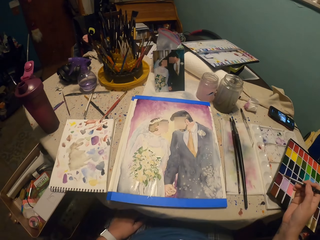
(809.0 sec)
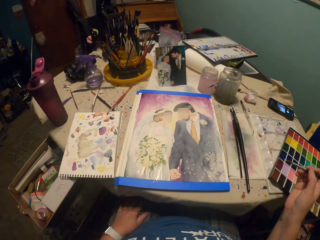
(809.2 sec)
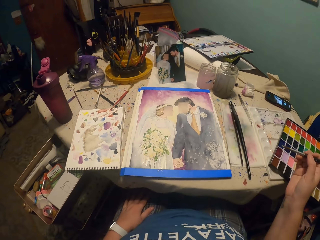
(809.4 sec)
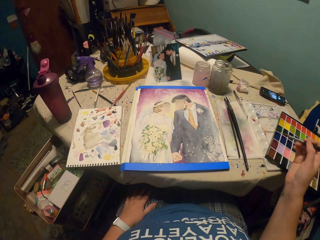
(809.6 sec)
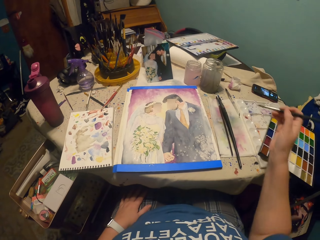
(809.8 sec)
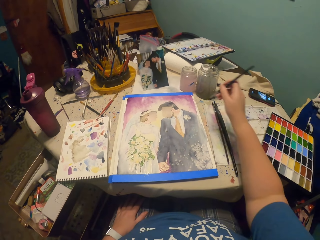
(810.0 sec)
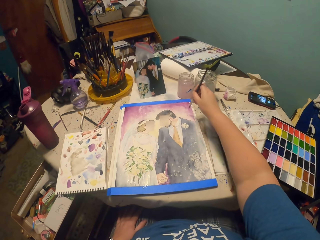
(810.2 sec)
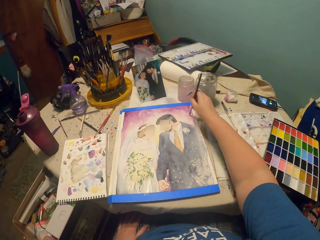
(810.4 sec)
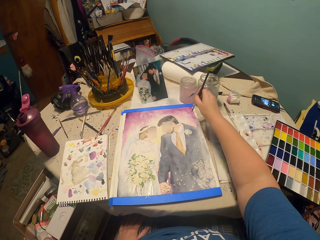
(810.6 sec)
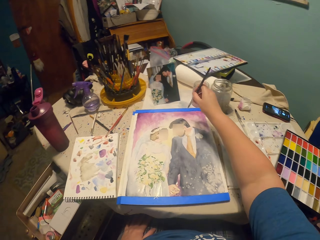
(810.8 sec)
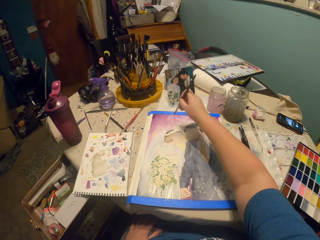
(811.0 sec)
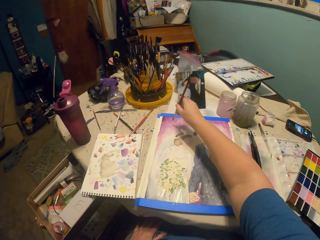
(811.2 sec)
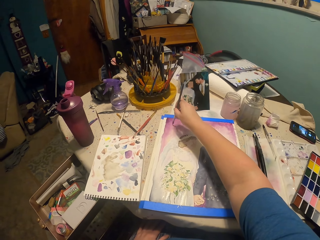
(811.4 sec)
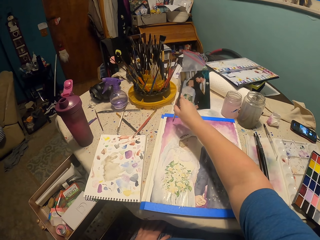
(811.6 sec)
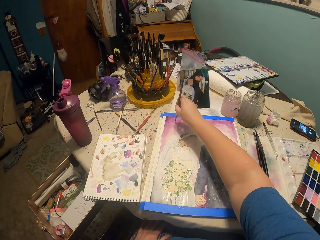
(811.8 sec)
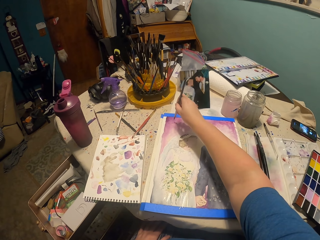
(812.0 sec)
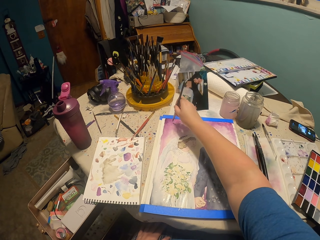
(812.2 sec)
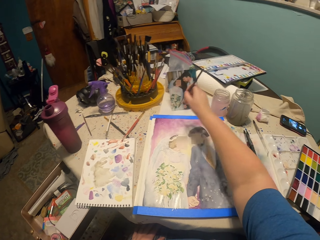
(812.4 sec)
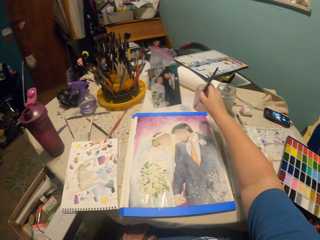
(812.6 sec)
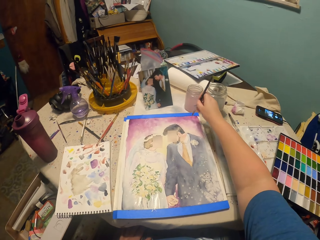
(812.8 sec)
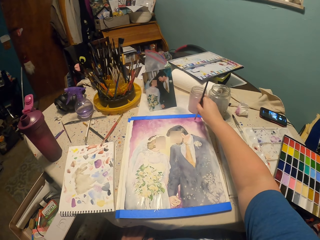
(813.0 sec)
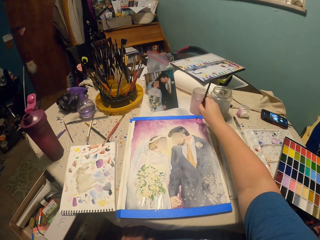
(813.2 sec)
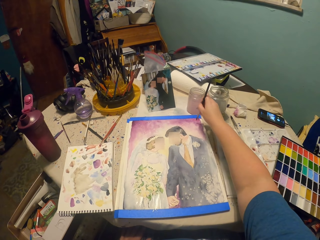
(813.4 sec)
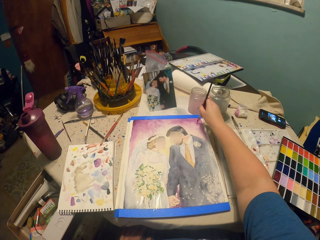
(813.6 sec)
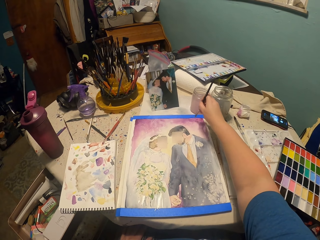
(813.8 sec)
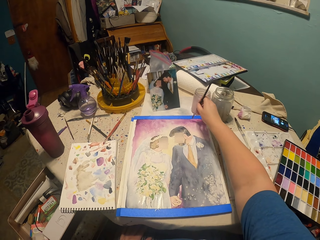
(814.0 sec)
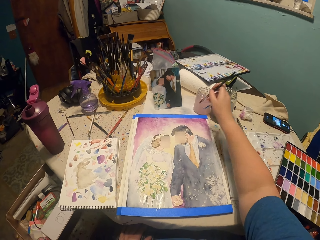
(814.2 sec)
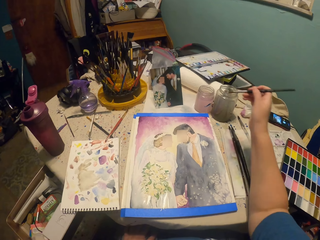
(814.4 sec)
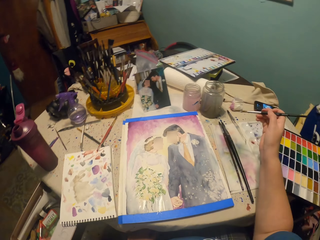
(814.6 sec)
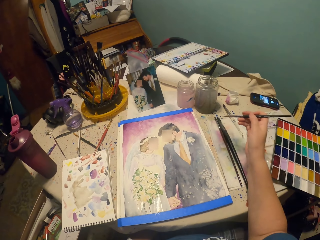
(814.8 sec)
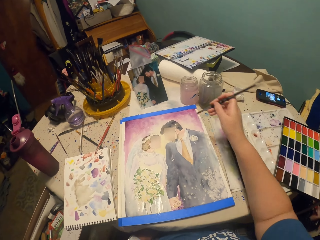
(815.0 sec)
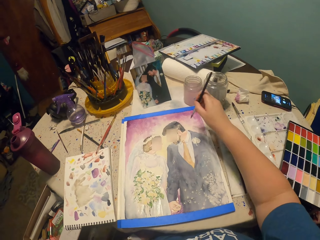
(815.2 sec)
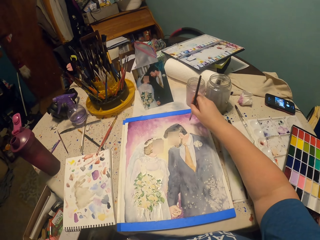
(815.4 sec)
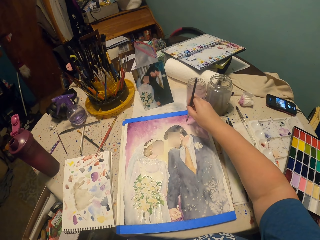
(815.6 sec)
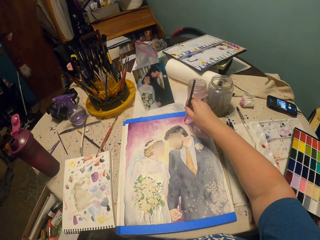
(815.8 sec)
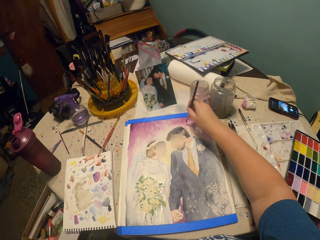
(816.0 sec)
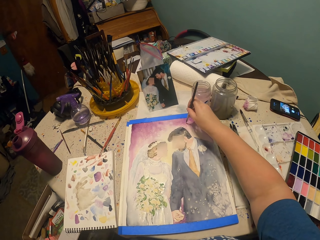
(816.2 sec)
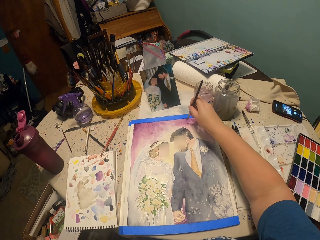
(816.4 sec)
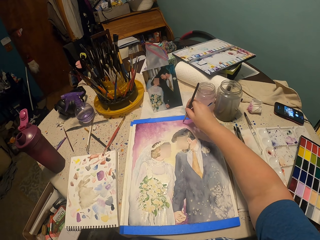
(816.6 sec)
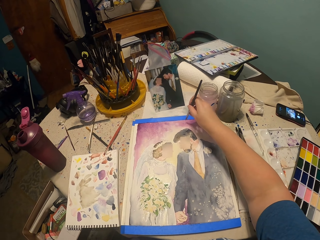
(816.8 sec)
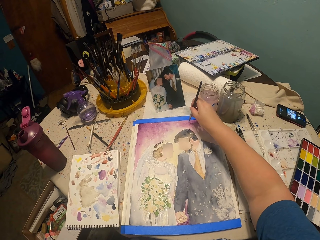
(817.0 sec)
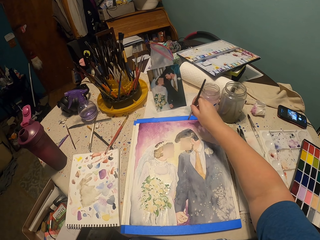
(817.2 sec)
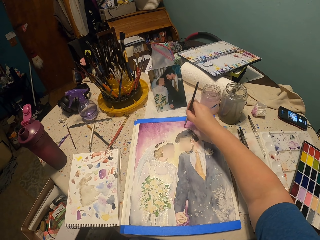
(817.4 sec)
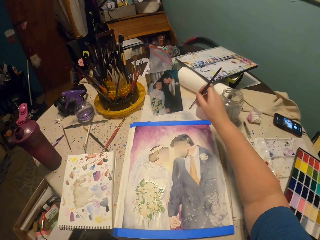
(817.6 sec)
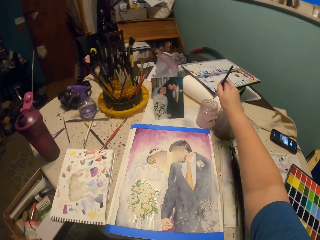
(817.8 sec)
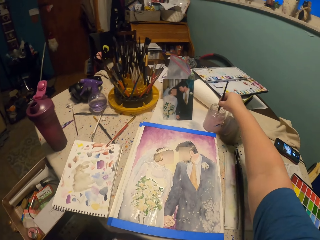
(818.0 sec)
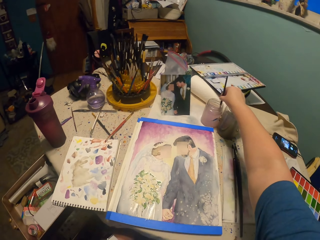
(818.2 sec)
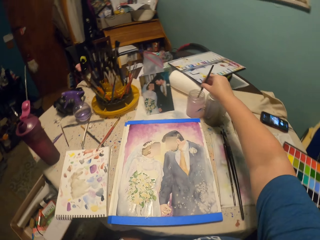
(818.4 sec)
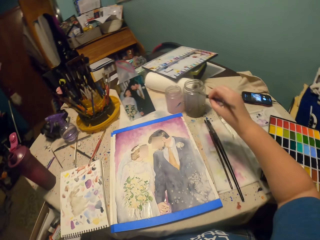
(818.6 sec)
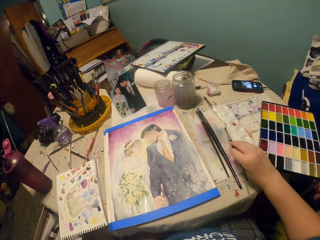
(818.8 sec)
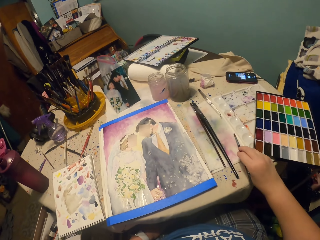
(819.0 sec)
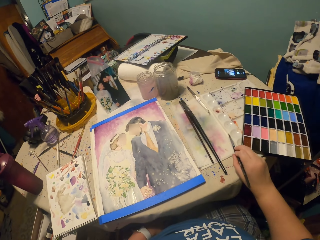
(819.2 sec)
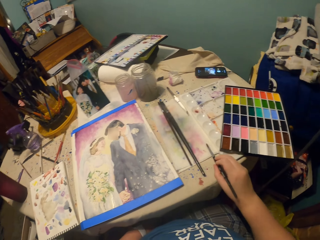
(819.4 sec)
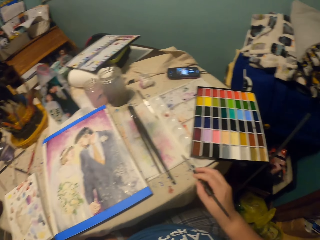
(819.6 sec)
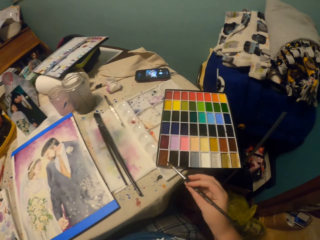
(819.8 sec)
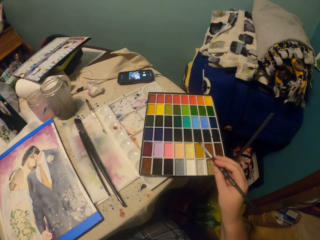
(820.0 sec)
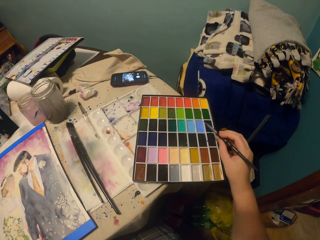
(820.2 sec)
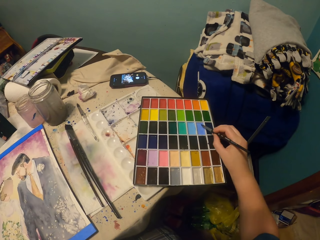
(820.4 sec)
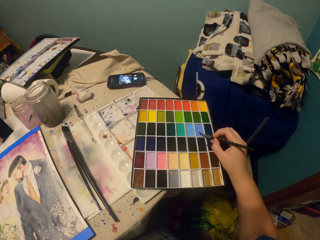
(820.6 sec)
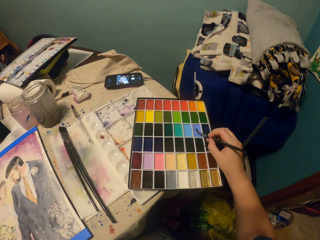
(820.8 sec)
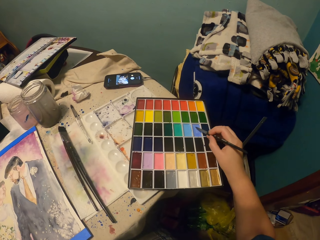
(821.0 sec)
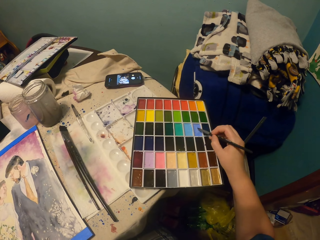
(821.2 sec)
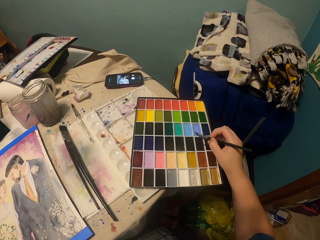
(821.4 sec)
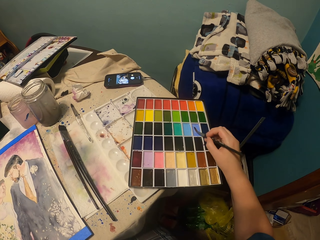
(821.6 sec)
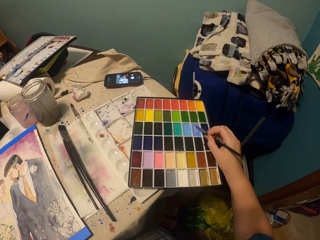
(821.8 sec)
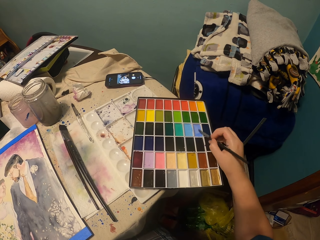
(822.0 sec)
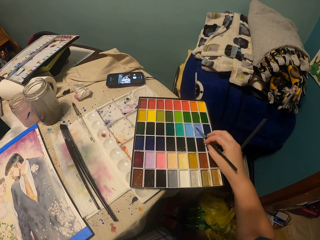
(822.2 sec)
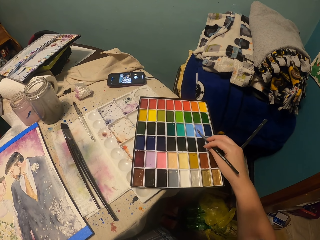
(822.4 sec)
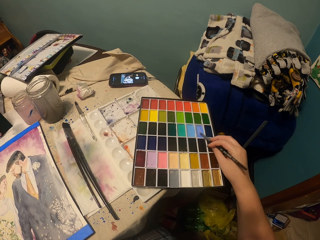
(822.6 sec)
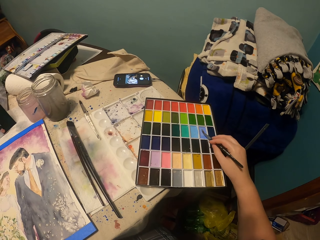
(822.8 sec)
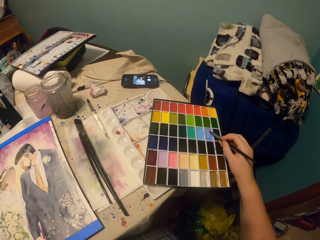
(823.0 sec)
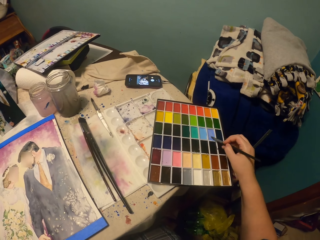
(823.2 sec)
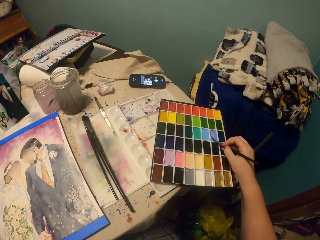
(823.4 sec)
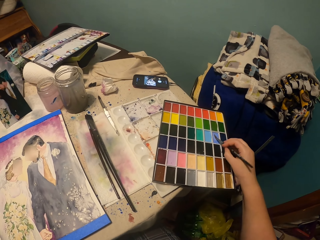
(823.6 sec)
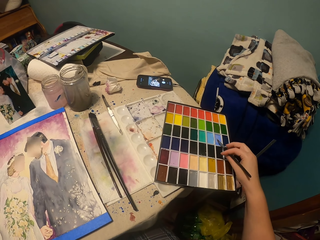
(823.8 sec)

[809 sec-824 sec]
The camera wearer moves their hand away from the painting. They tap on the painting. They move their hand away from the painting. They dip the paint brush or round brush in water. They tap a side. They dip the round brush in paint.

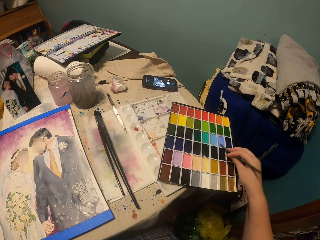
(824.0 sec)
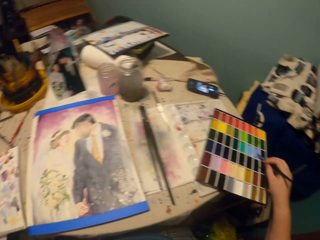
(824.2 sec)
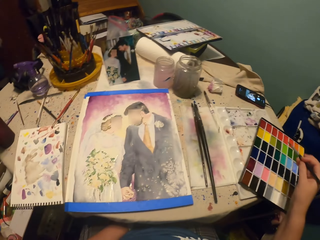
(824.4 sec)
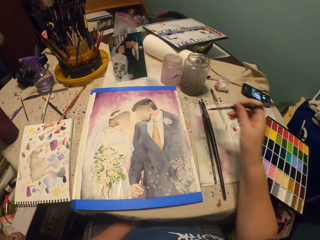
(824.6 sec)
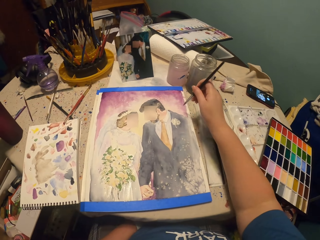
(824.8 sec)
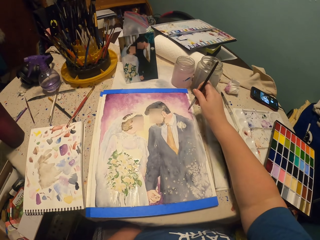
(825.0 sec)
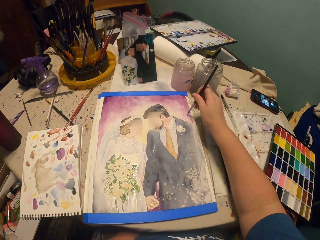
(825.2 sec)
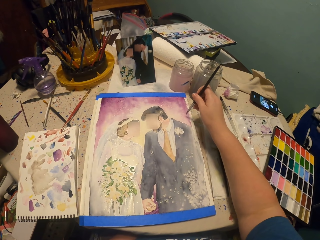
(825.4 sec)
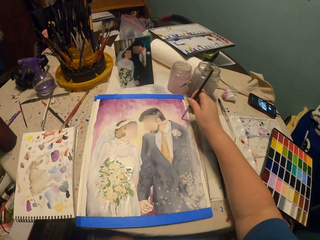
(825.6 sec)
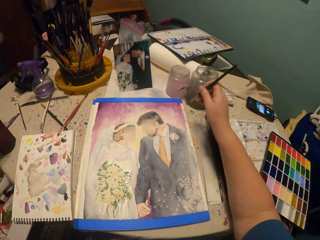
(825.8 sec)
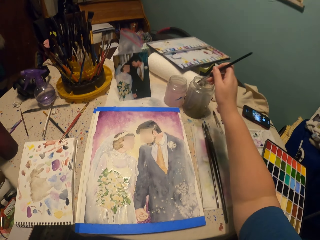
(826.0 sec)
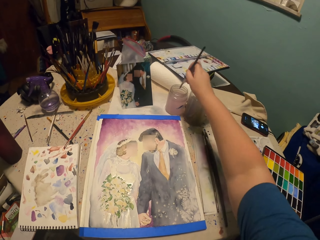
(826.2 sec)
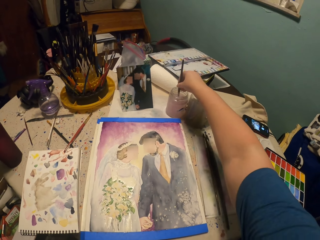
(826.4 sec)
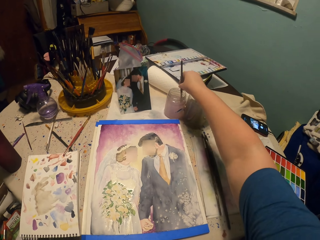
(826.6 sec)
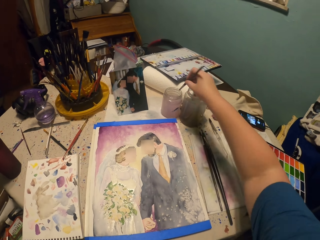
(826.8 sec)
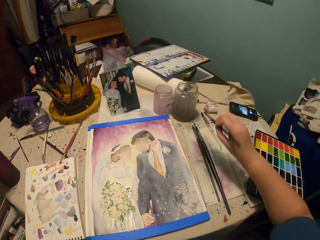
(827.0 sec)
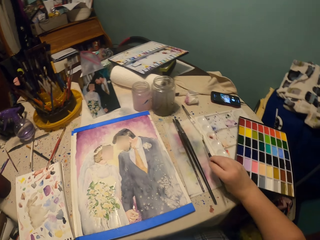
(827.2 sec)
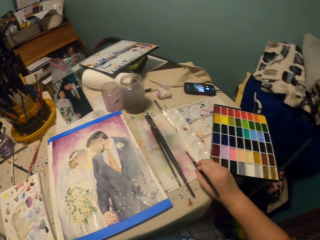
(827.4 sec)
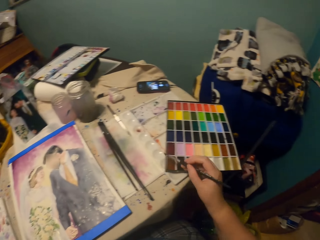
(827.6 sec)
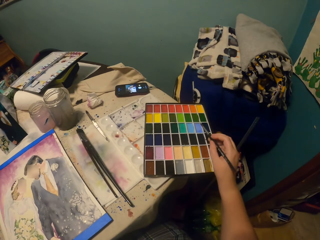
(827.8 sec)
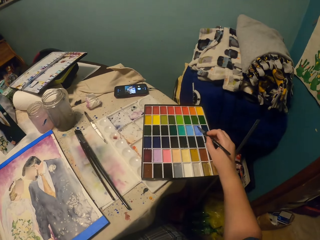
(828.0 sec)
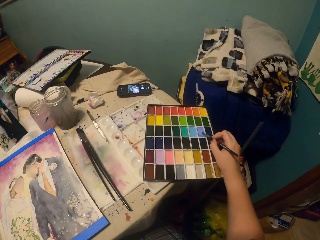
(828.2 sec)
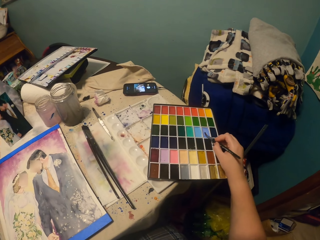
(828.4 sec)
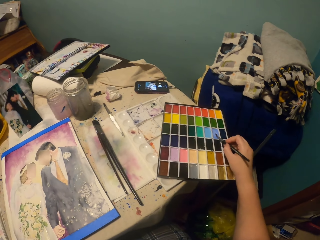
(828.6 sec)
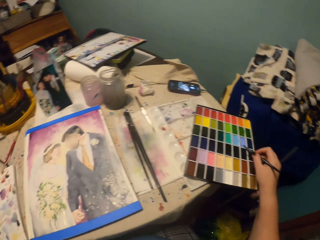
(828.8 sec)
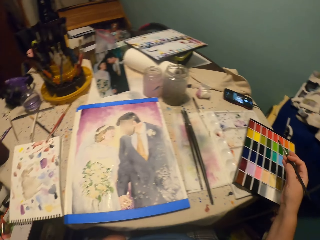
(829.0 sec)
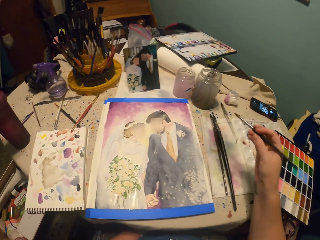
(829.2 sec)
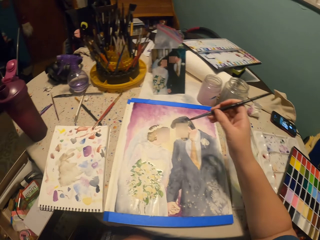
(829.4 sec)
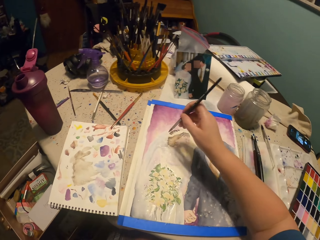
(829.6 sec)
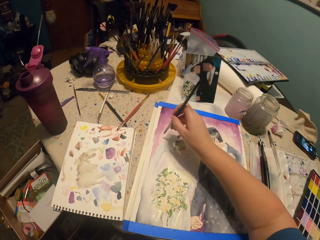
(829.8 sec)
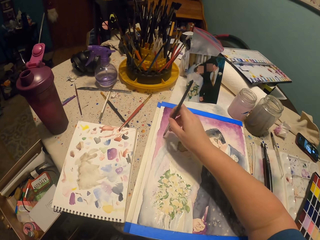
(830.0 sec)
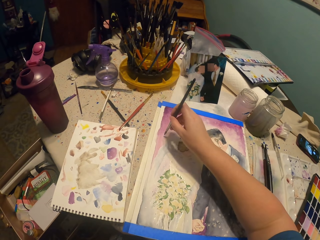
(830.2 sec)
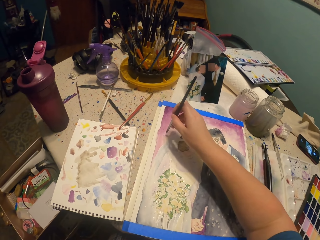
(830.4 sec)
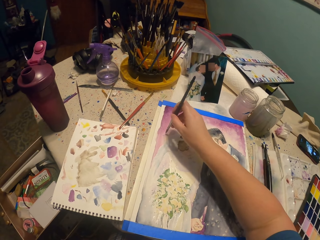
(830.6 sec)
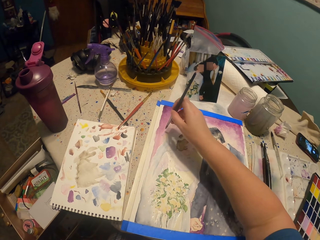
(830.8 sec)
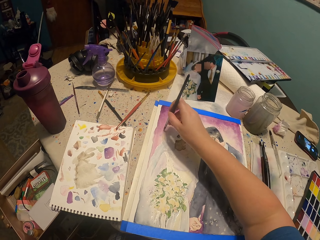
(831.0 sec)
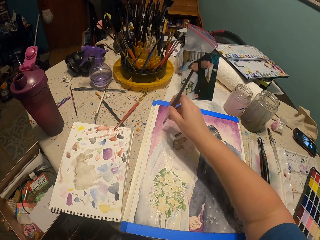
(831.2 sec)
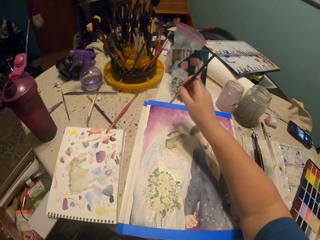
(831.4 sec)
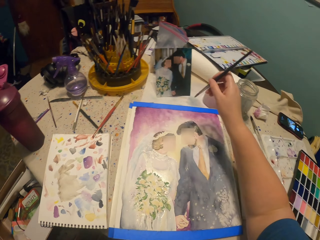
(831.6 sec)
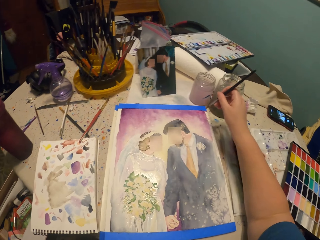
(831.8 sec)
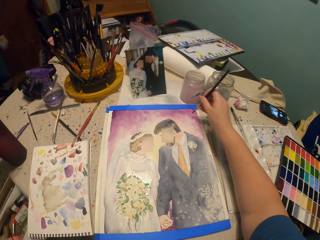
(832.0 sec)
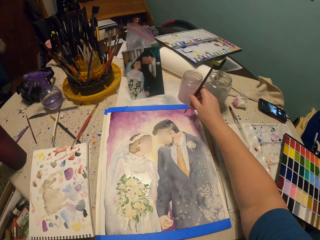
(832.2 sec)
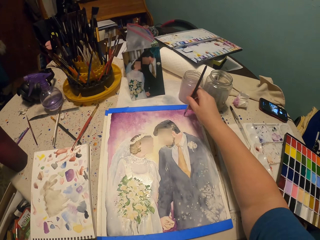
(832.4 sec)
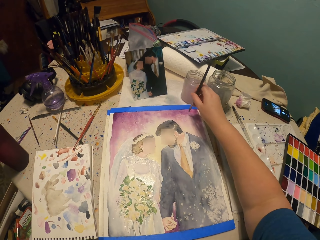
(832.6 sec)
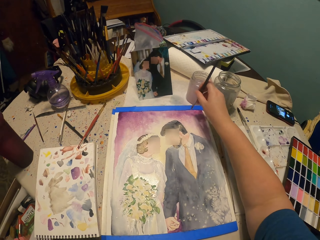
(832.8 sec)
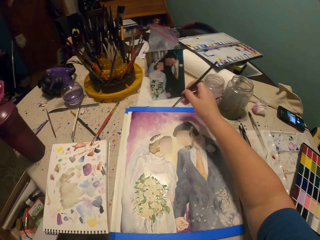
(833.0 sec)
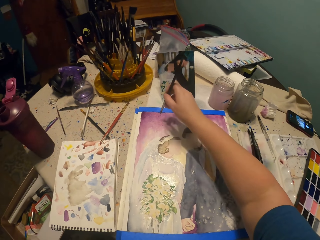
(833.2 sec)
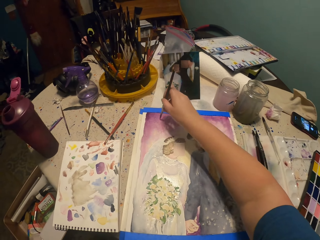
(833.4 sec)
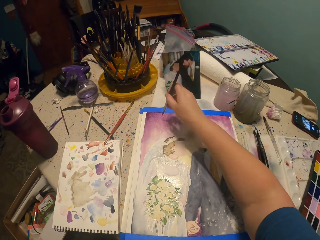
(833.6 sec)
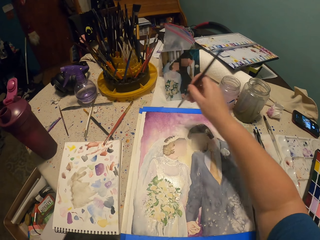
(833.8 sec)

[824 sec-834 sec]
The camera wearer taps on the painting. They paint a picture with a paint brush. They dip the paint brush in a glass or container with water. They move the paint brush in the container, move the brush from the tin, and rub the brush on the tin container. They wipe the brush on the table. They put the brush in the paint. They rub the brush on the paint and move the brush from the paint. They paint the picture. They move the paint brush on the right side. They paint the picture.
